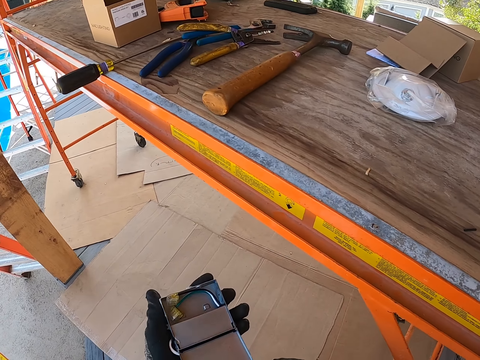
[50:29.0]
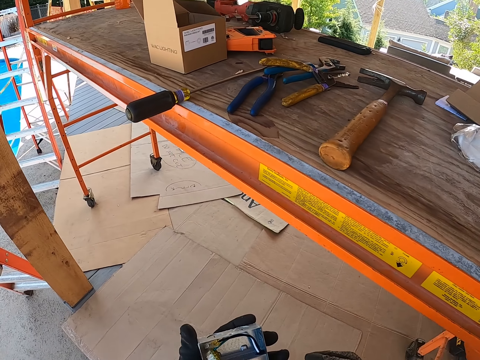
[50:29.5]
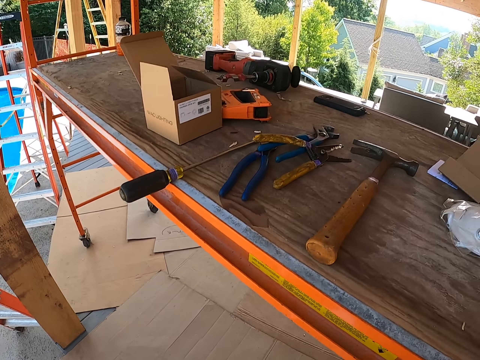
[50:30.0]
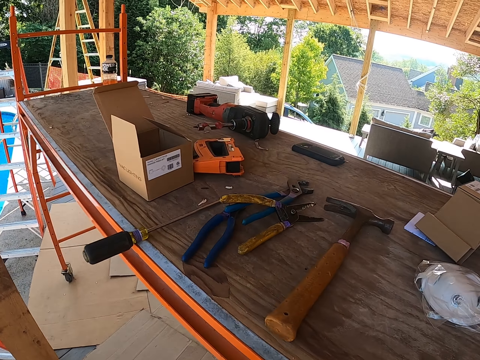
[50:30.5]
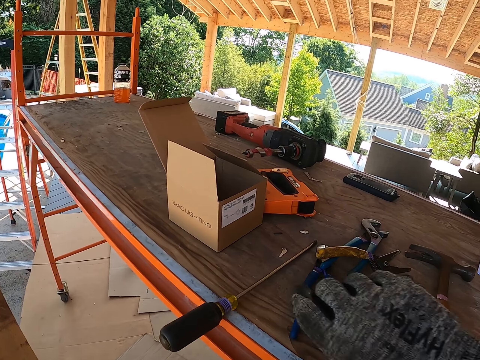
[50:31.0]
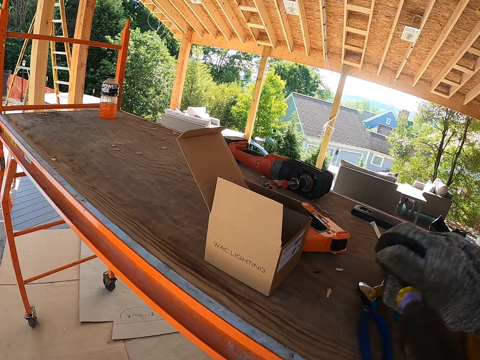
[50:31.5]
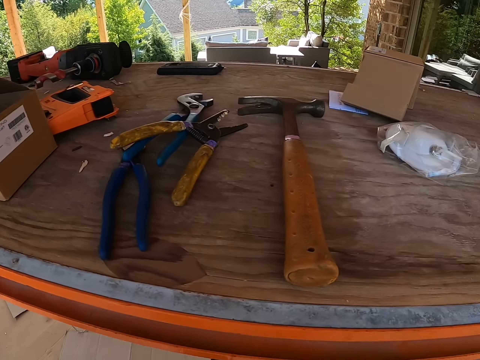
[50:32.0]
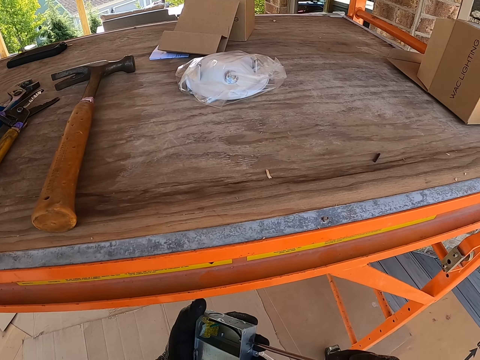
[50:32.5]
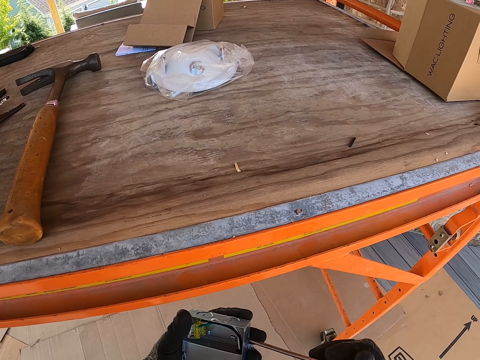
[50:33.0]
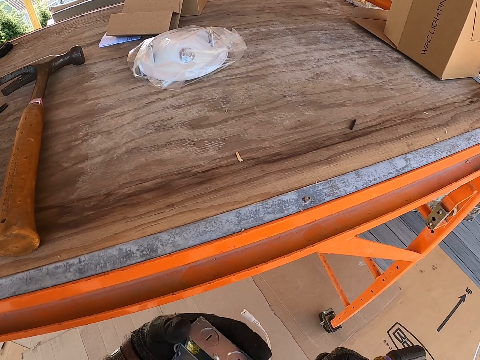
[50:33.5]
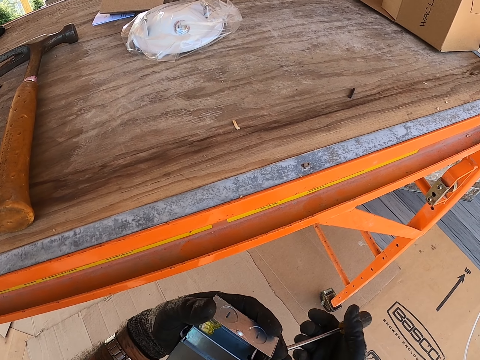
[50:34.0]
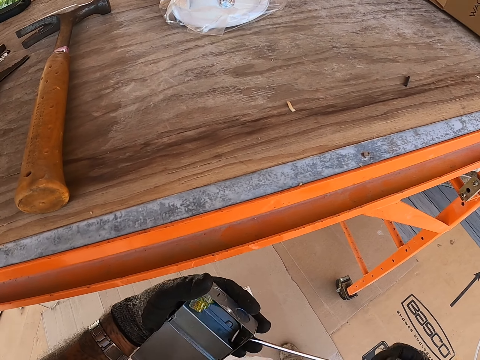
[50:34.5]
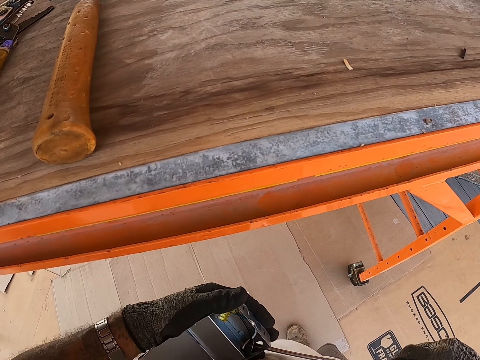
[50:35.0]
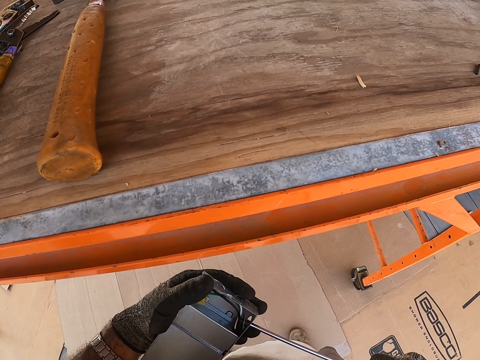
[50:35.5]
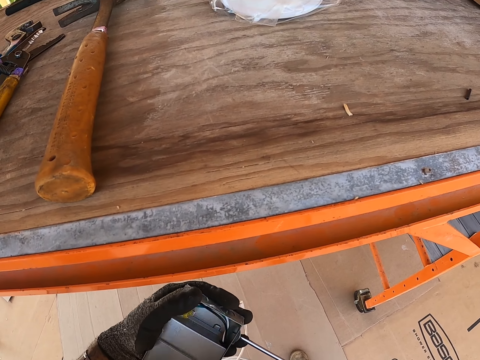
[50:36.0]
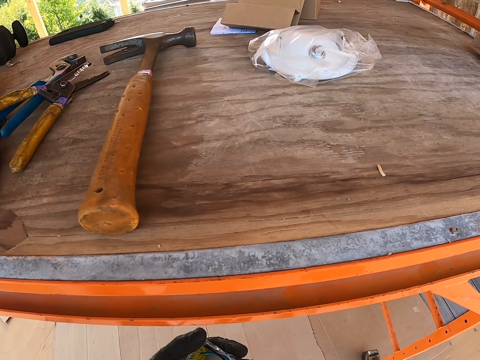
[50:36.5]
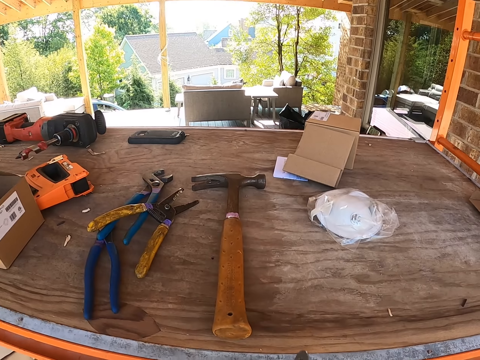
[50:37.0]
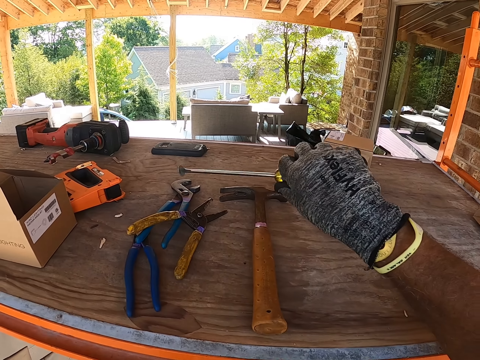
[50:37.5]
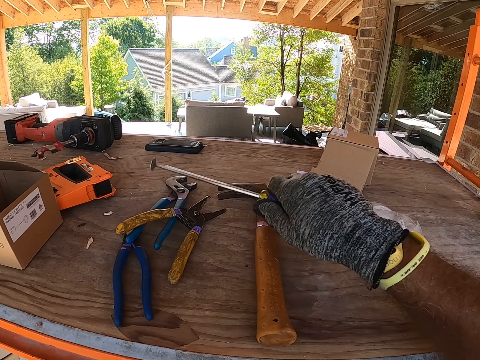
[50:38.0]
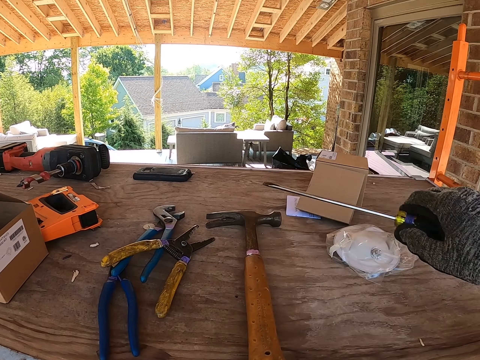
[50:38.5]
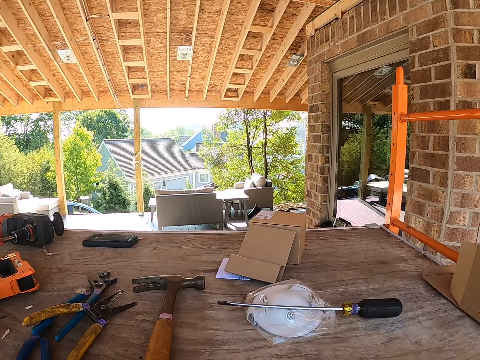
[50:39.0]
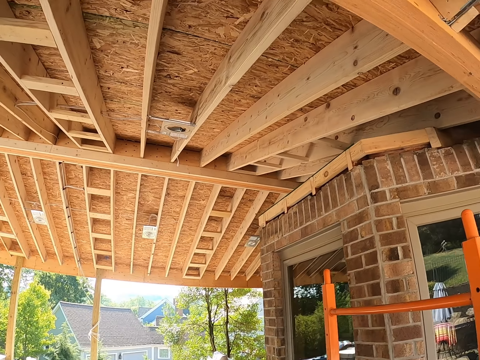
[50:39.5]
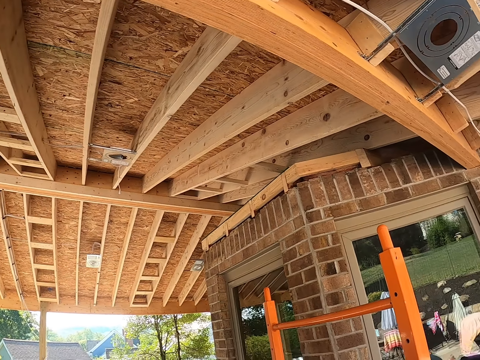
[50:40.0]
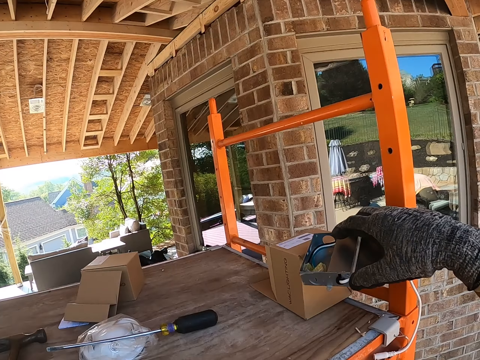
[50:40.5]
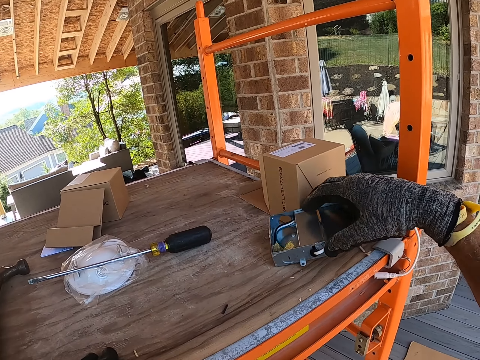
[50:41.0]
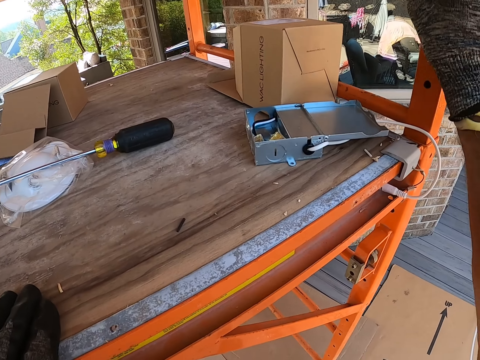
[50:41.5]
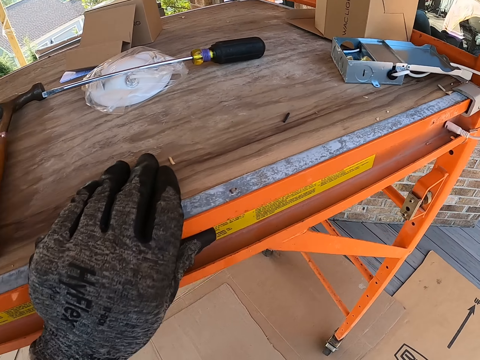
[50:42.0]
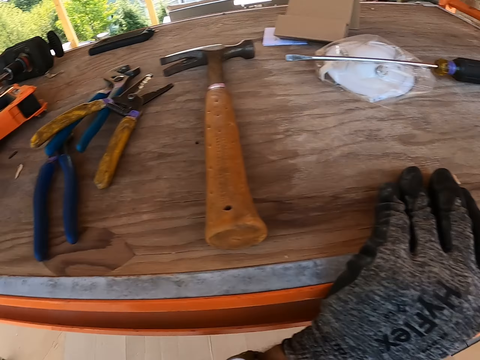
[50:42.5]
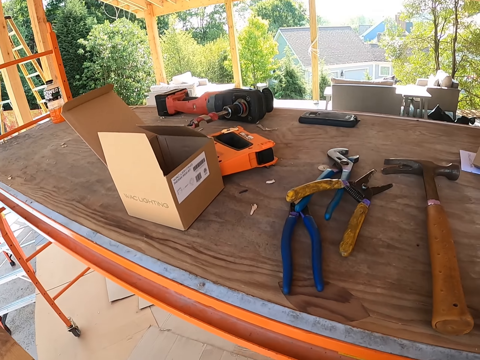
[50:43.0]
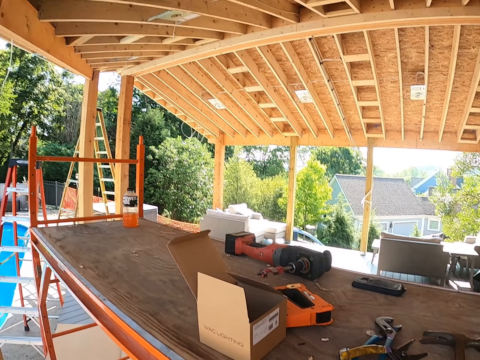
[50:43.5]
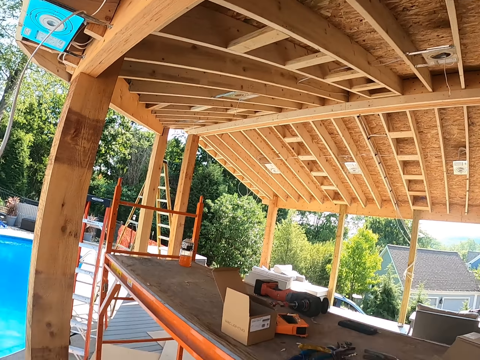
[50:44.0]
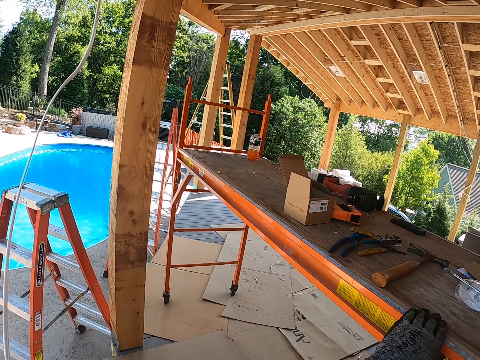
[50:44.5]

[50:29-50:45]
The camera wearer opens the steel box or socket. They pick up a screwdriver or chisel. They remove something on the steel box with the screwdriver. They insert the chisel in the socket. They drop something on the table or workbench. They place the chisel back on the workbench. They place the steel box on the table.

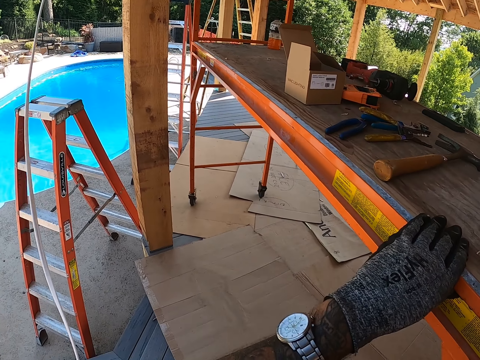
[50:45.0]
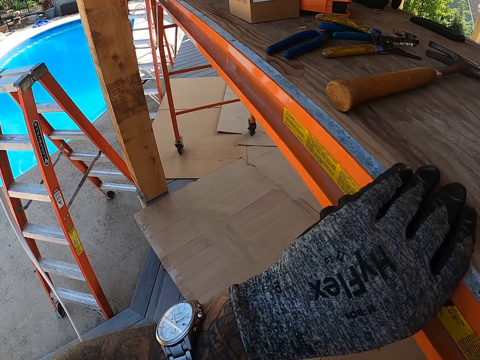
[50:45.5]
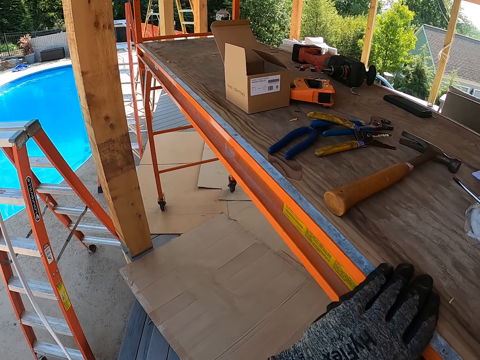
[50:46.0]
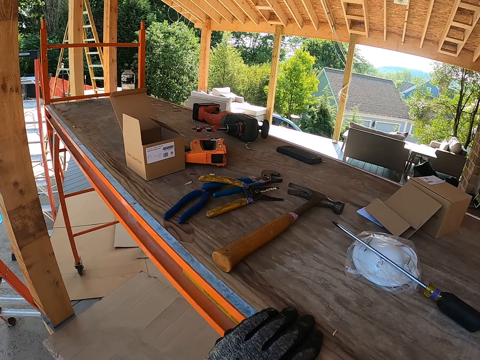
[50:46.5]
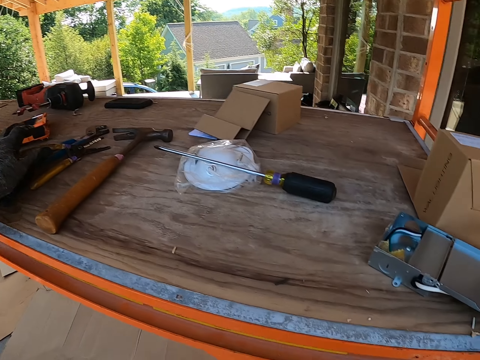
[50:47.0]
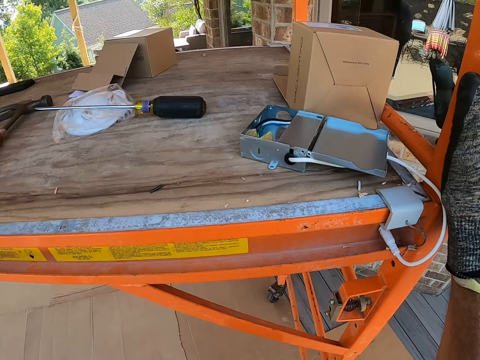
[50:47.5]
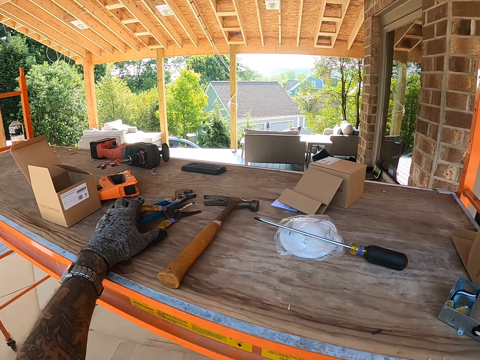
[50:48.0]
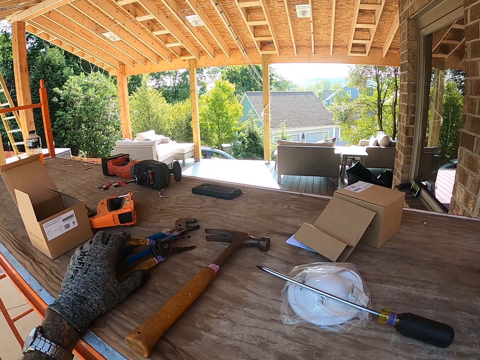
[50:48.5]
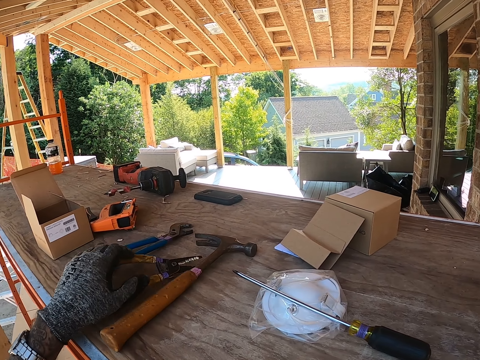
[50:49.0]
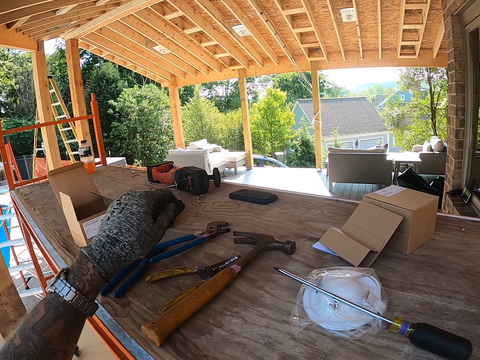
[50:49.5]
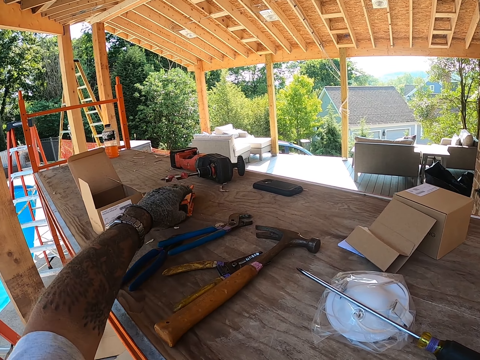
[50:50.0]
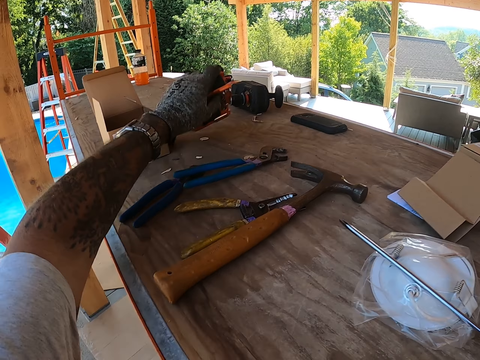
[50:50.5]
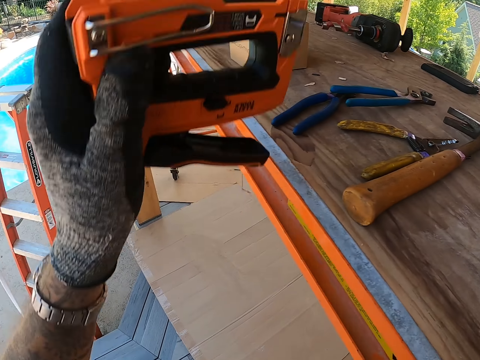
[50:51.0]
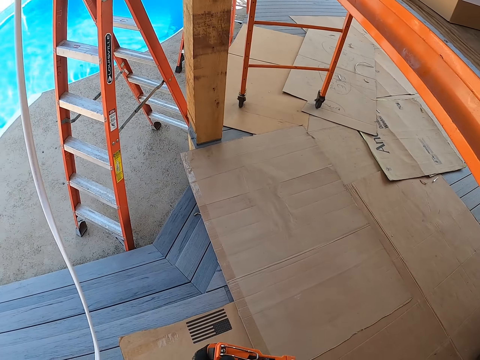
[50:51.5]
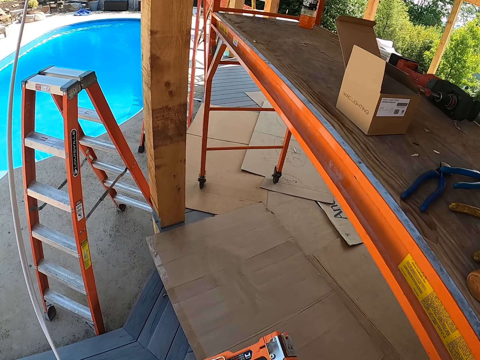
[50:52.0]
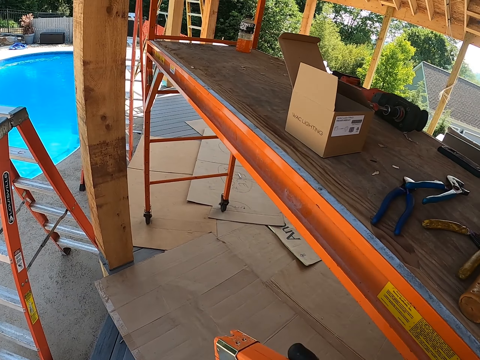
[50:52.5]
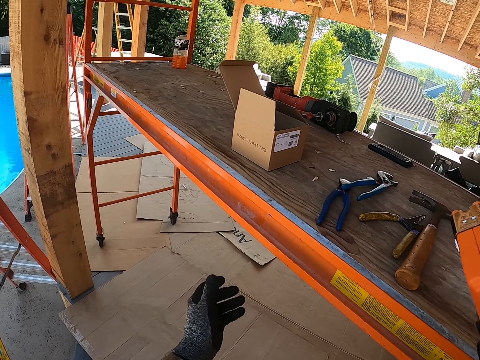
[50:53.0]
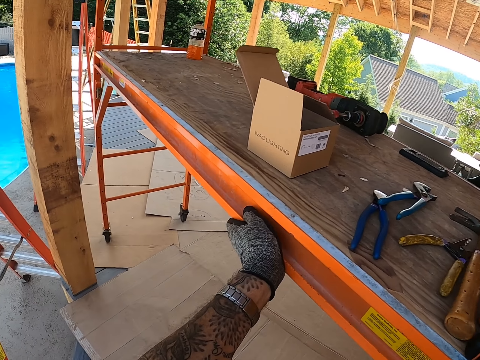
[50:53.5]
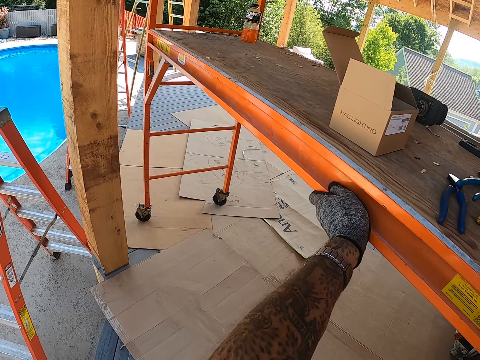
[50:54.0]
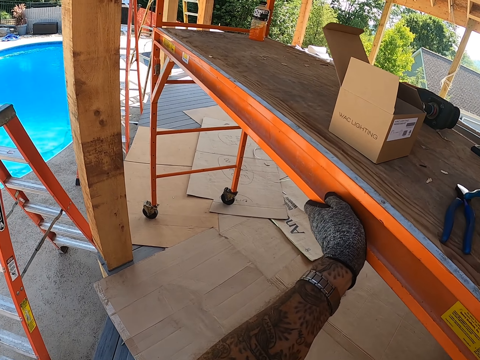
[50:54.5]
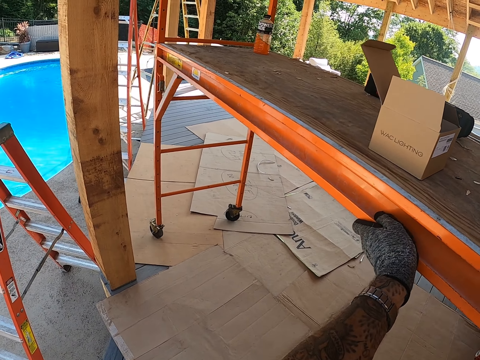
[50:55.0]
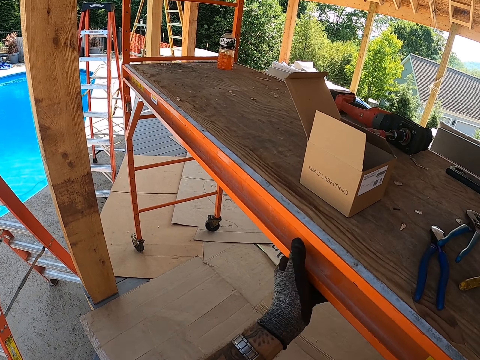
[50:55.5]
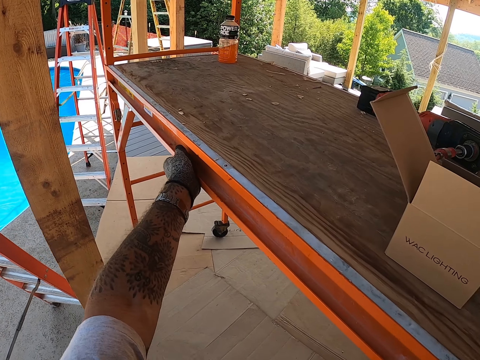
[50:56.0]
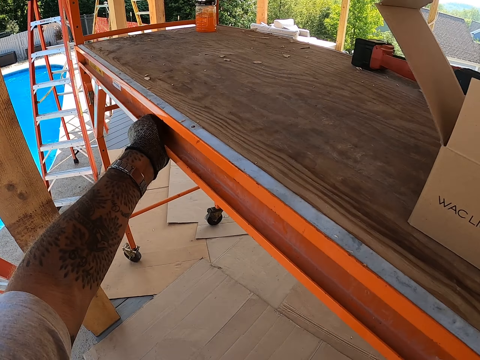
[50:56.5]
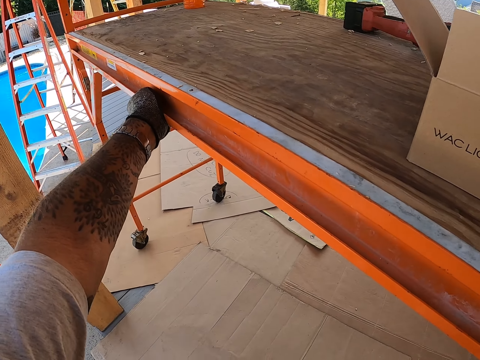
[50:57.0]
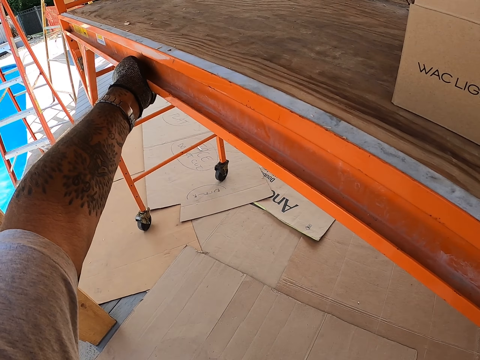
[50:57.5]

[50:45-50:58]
The camera wearer holds pliers. They pick up a stapler gun. They push the table.
